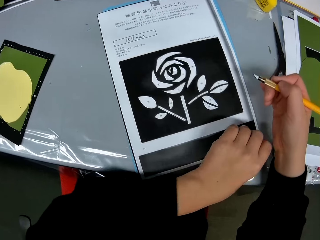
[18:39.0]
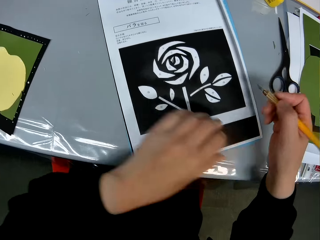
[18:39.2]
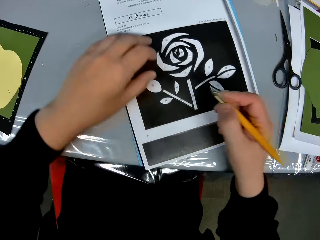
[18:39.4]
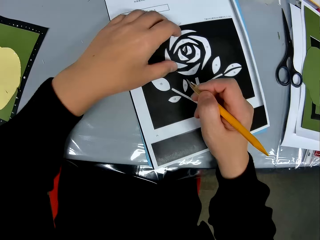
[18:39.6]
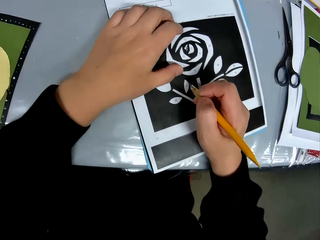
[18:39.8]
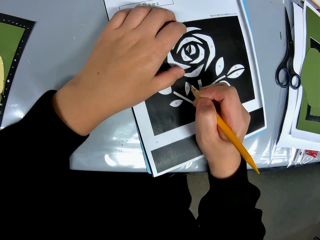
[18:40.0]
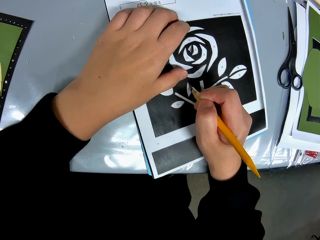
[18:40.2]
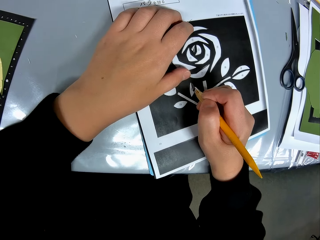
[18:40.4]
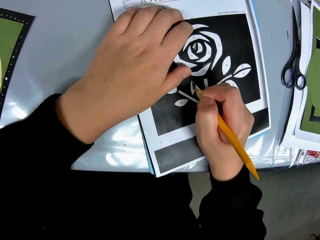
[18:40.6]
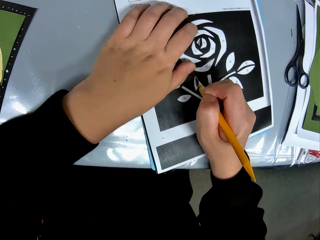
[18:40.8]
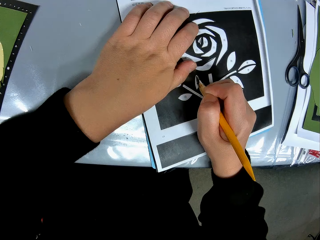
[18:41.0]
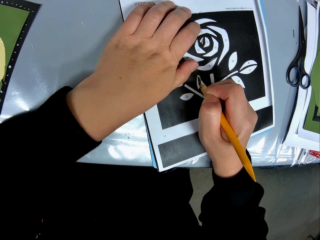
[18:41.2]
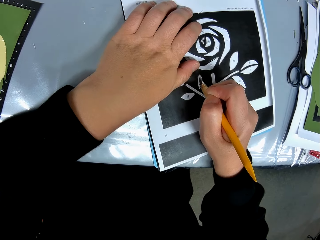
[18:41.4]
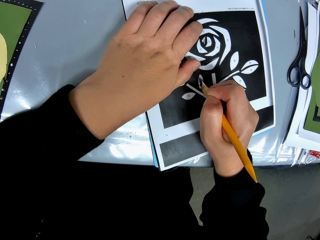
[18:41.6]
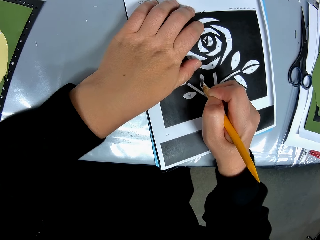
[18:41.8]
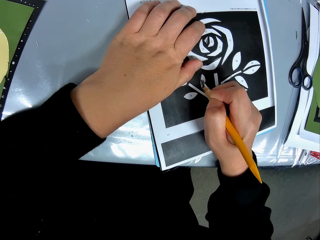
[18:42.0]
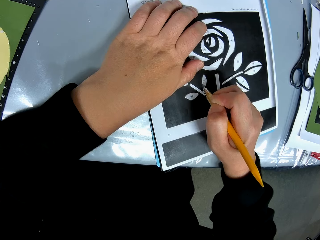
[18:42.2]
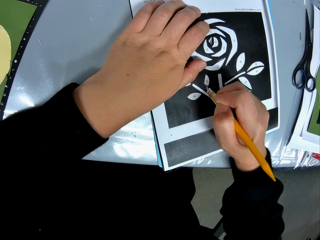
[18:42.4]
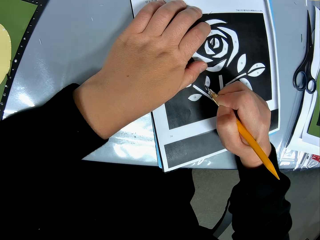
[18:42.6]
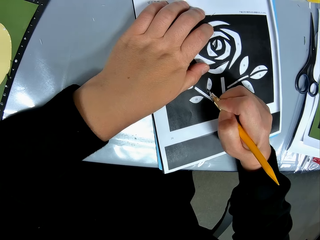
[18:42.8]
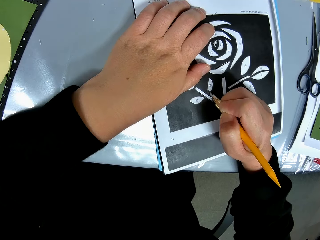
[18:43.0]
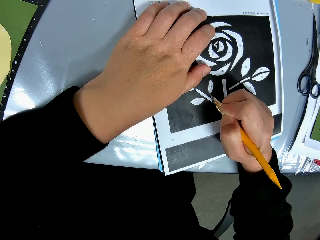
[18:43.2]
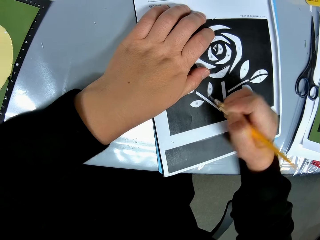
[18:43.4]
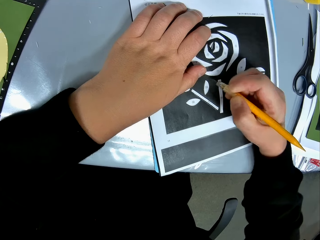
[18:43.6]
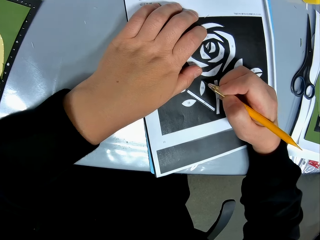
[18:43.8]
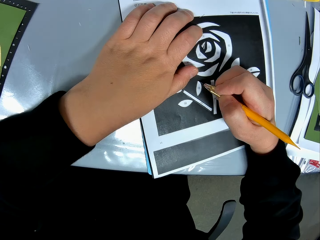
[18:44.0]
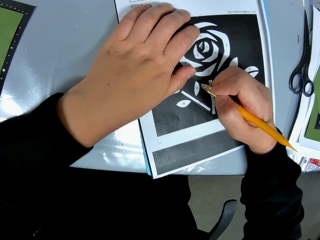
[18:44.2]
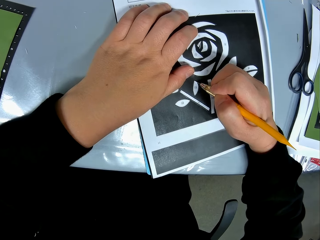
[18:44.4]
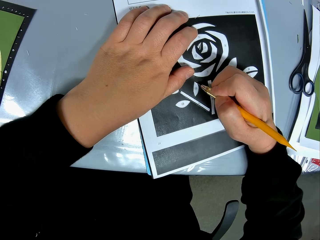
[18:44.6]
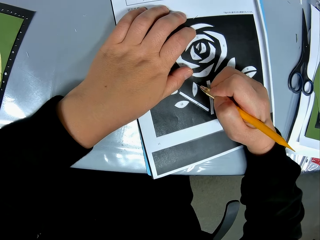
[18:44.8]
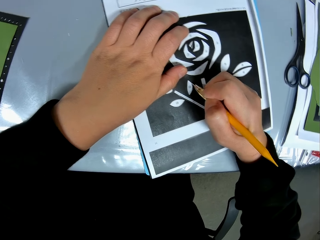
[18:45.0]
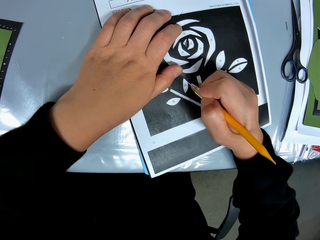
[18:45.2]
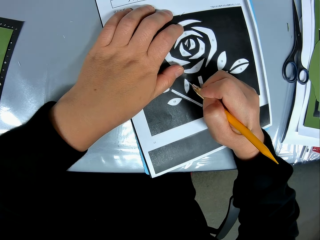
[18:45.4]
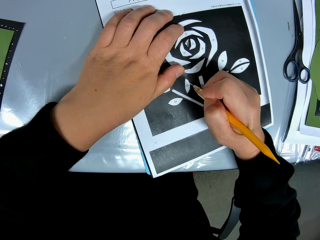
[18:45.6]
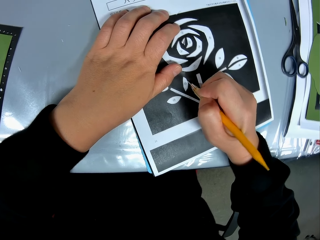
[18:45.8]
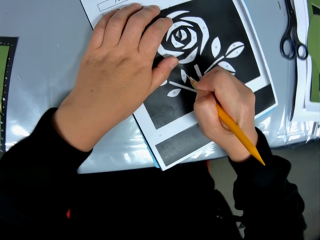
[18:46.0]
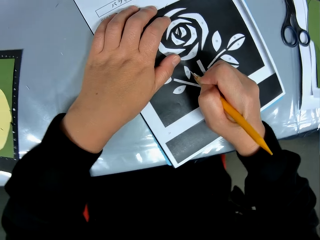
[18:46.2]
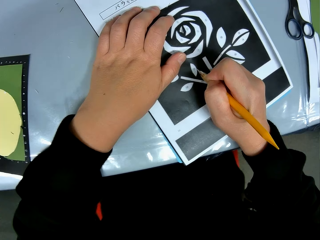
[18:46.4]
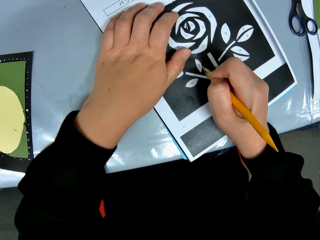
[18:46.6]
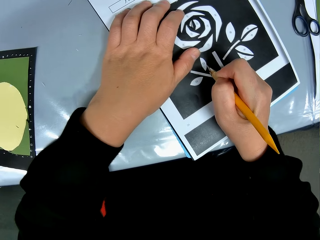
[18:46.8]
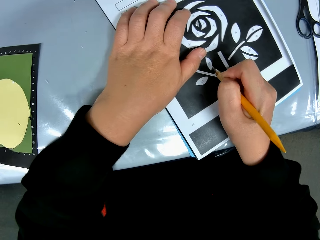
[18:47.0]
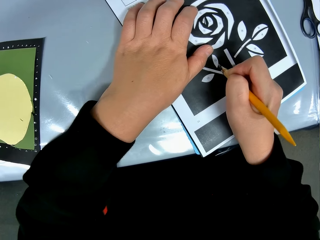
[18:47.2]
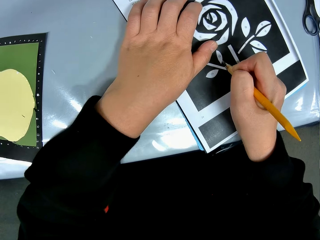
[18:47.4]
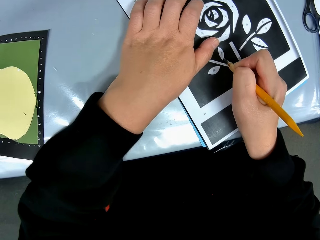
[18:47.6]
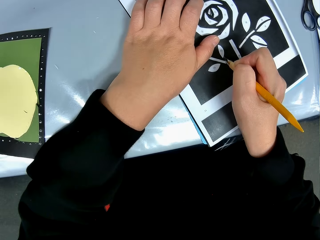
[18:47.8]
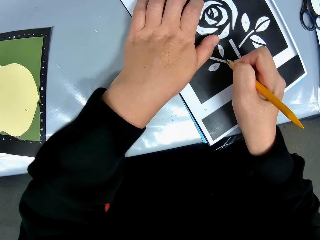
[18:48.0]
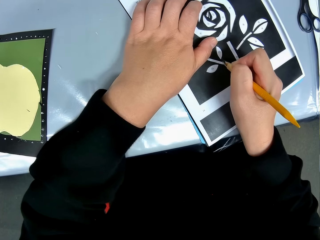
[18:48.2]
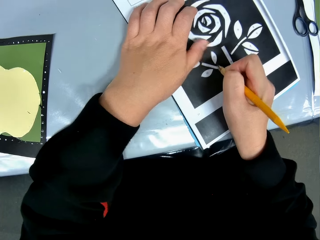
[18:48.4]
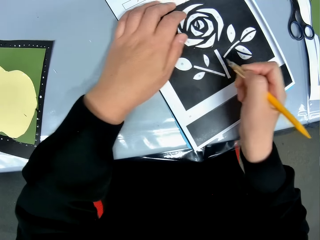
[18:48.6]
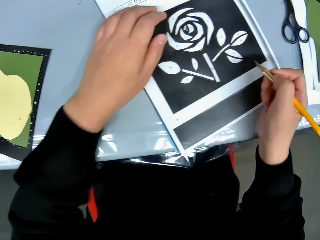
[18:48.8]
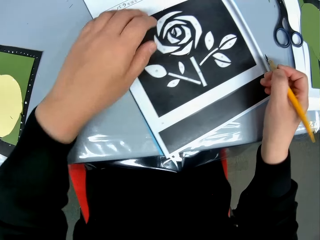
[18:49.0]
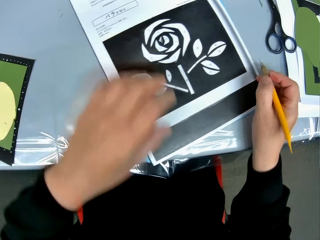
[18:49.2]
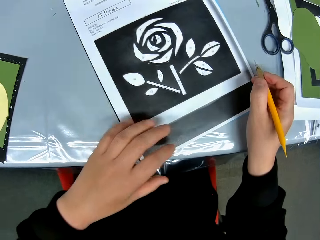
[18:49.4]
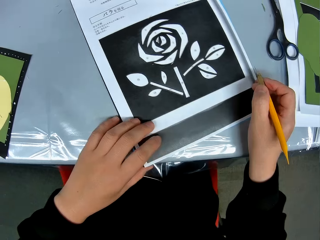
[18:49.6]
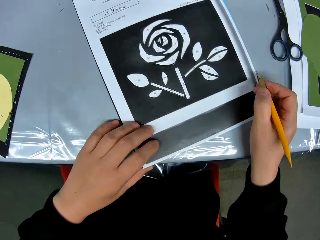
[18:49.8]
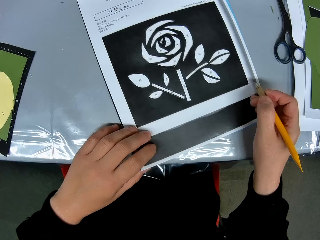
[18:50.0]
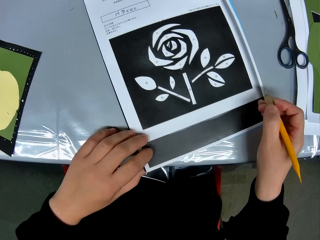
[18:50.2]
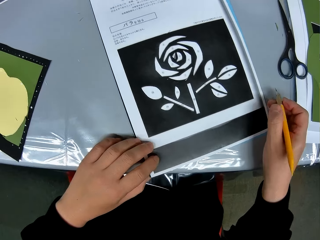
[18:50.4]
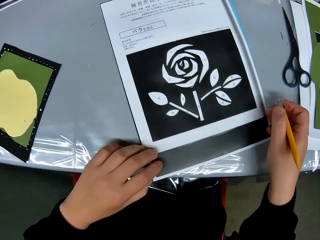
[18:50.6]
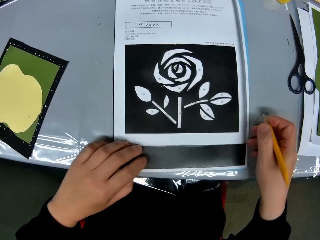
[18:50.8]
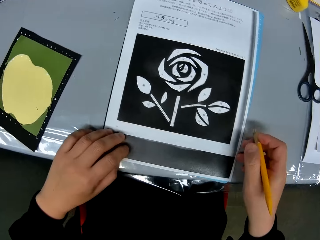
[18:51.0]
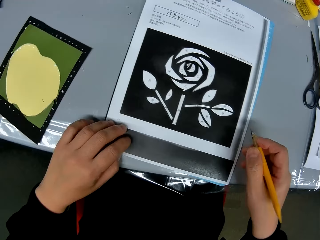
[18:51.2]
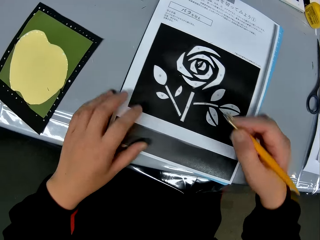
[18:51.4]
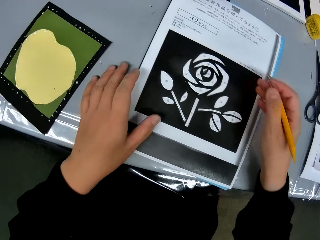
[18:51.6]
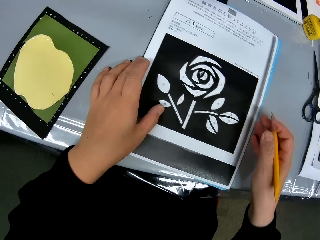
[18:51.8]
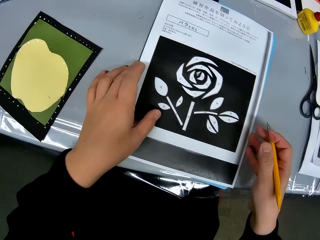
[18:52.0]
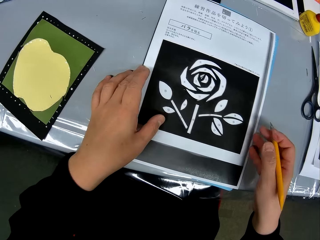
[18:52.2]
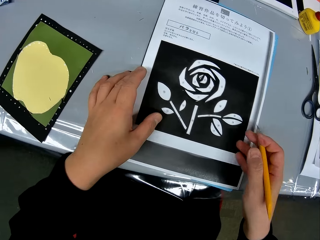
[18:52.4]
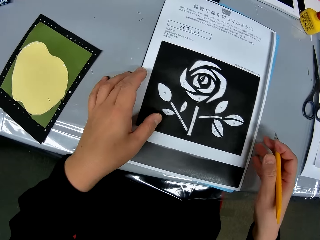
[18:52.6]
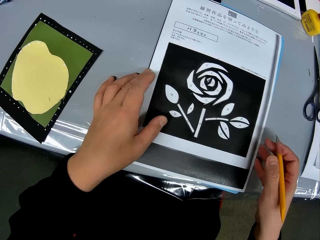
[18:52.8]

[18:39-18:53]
The camera wearer continues tracing the drawing on the paper with the craft knife. They continue to cut the flower sketch. They adjust the position of the paper on the table again. They turn the flower sketch round.

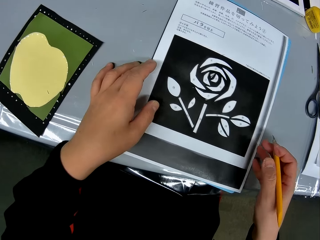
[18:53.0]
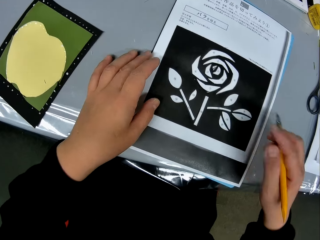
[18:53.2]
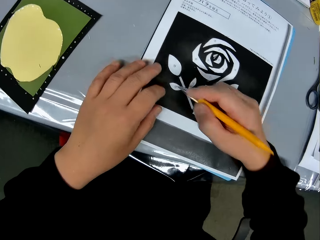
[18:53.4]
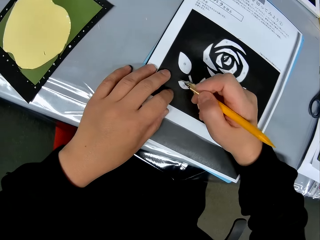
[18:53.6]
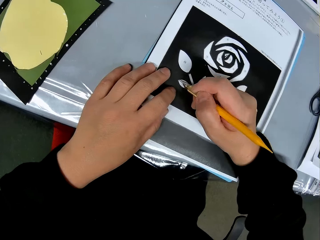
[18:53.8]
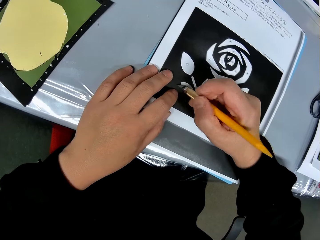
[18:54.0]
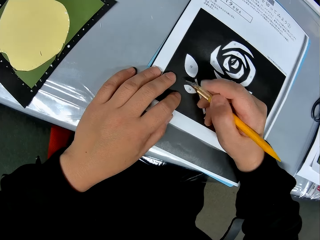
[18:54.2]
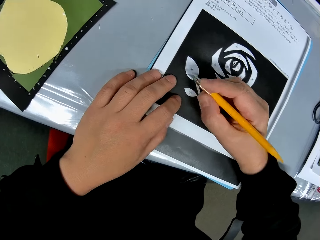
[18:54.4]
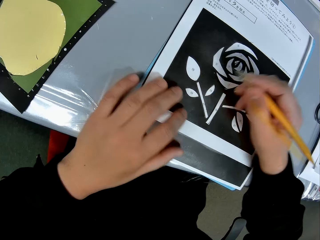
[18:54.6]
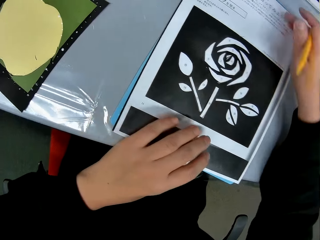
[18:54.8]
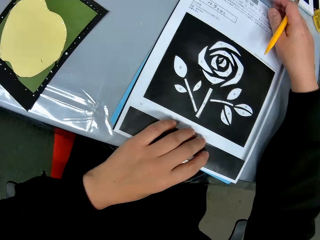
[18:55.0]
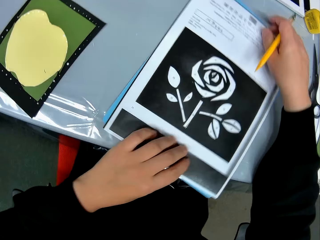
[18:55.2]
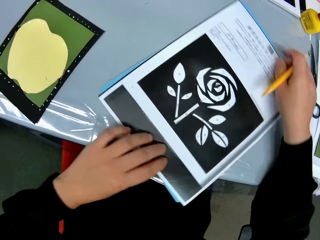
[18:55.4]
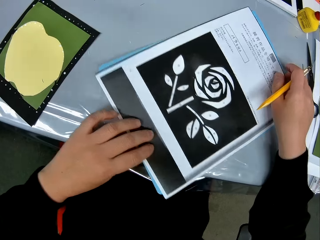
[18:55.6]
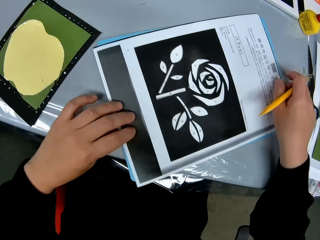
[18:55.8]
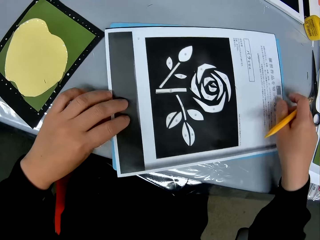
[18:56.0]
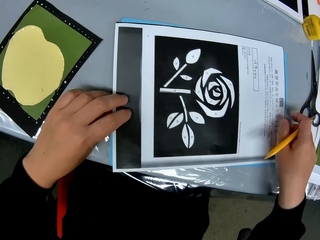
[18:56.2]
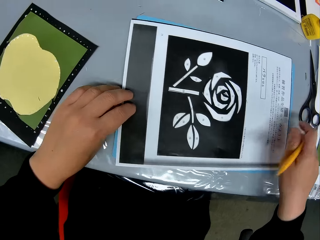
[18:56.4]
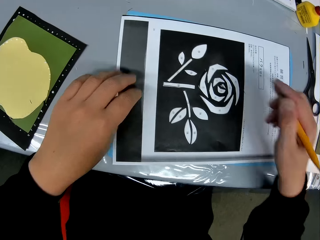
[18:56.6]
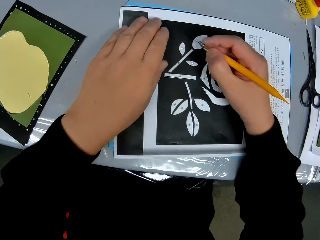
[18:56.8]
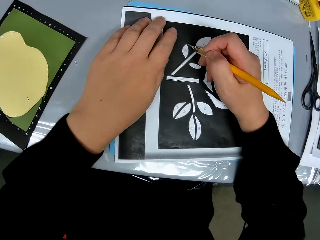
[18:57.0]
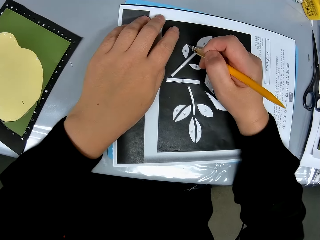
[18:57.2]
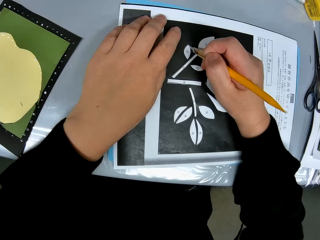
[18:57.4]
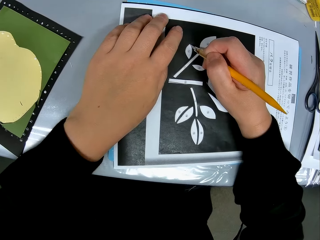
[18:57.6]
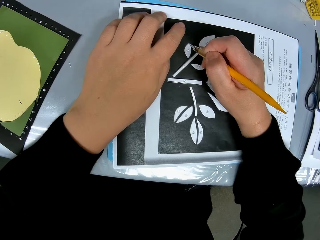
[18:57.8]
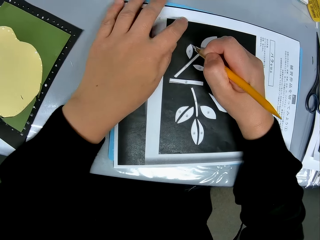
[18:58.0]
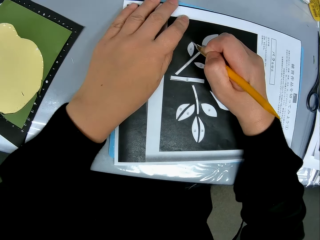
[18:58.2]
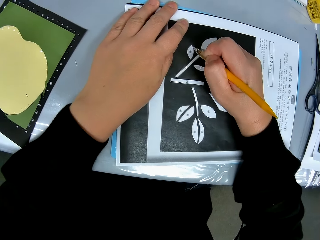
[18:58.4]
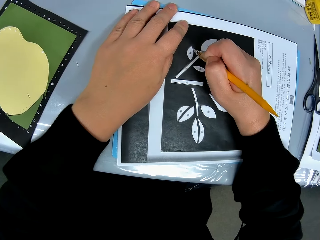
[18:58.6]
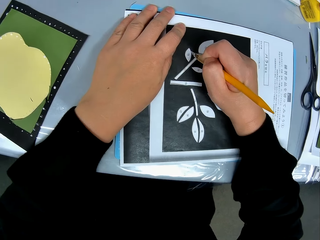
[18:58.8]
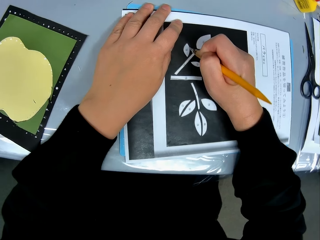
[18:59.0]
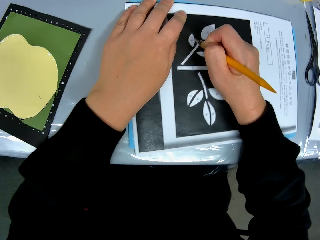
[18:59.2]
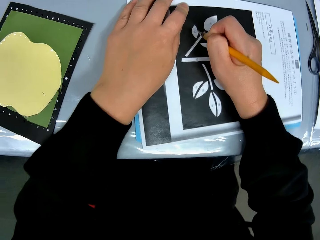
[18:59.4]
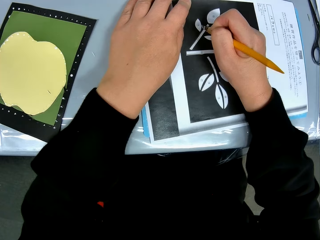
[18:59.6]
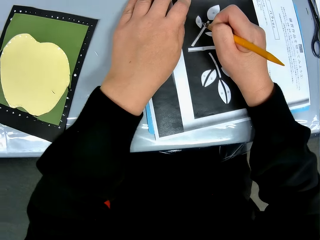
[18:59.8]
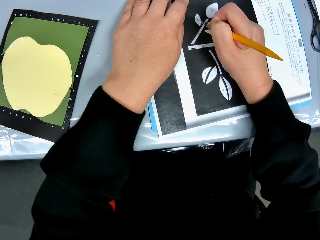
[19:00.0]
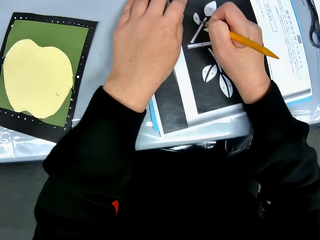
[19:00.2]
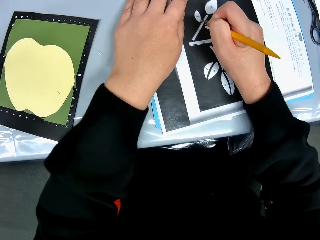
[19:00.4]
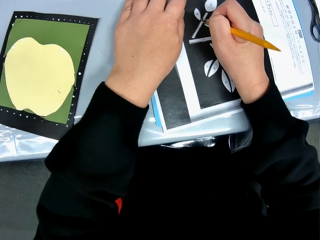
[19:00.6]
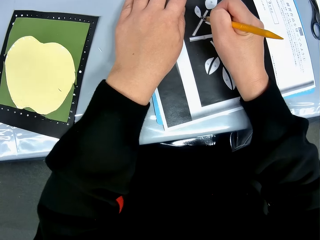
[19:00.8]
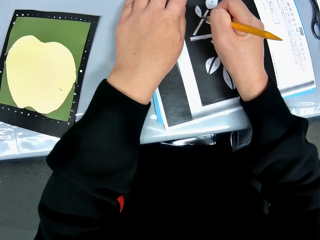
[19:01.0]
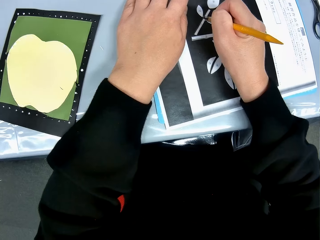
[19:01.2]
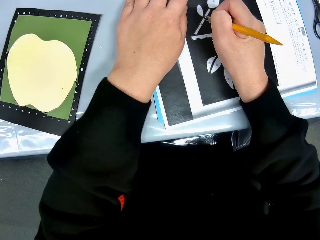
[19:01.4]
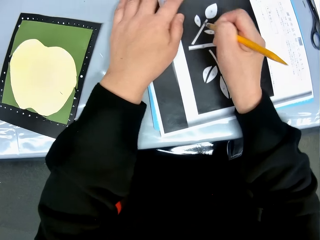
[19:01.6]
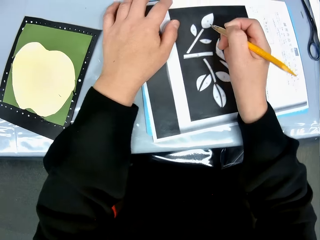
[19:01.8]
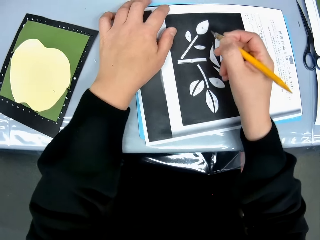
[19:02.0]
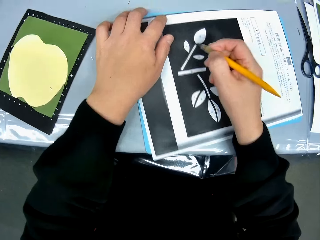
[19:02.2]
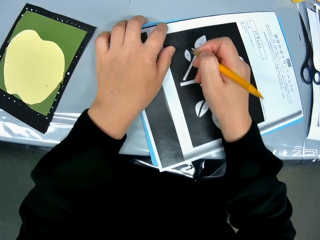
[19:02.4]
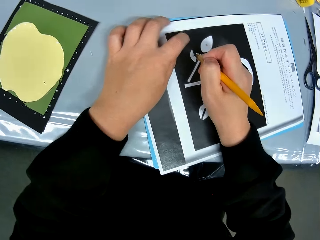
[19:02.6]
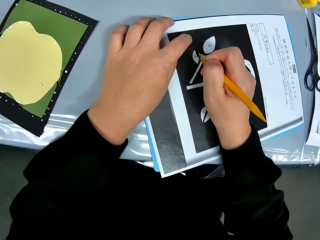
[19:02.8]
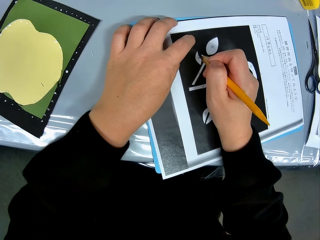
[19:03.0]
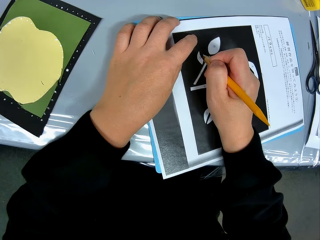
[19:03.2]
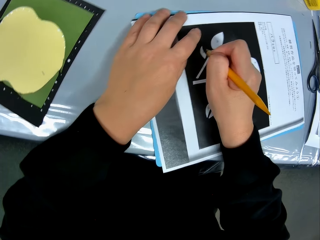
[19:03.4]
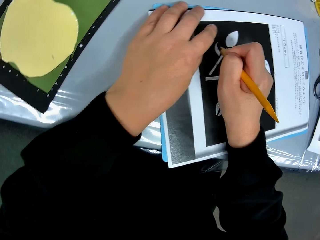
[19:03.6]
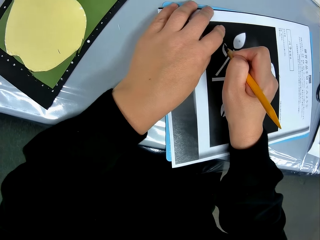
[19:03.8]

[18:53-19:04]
The camera wearer moves the craft knife closer to the drawing. They cut the flower sketch with a cut pen. They adjust the position of the paper on the table again. They turn the flower sketch round. They continue tracing the drawing on the paper with the craft knife. They cut the flower sketch. They adjust the position of the paper on the table again. They continue tracing the drawing on the paper with the craft knife.
